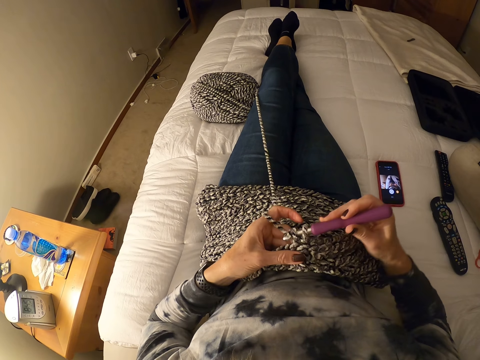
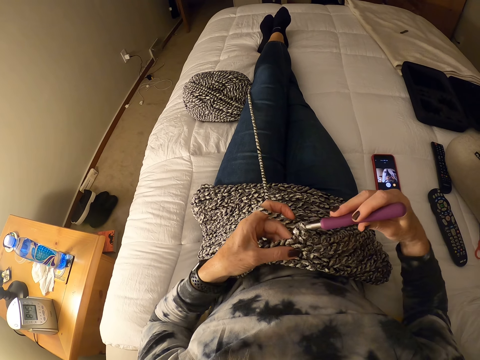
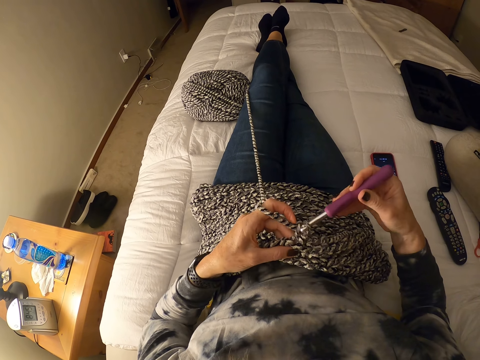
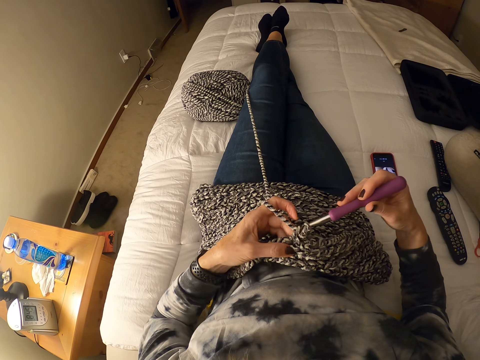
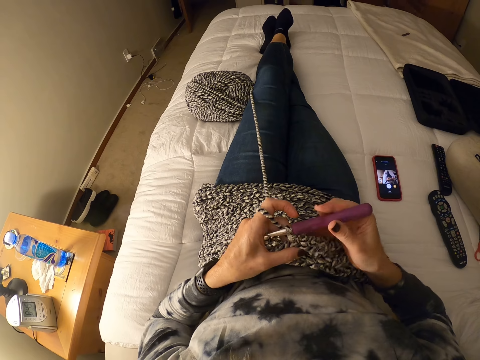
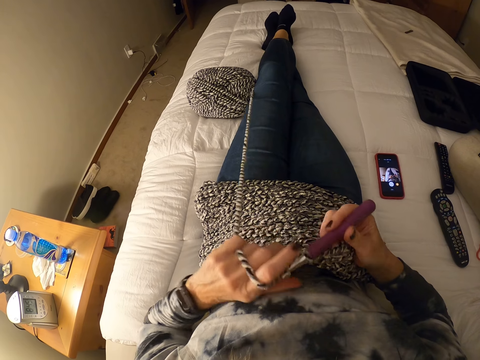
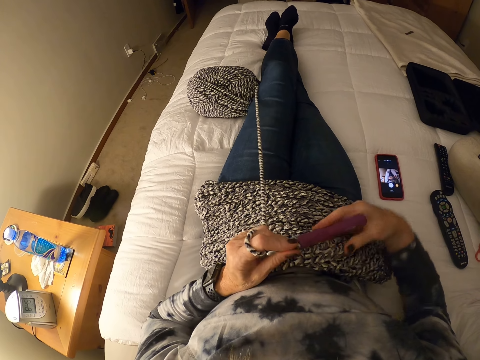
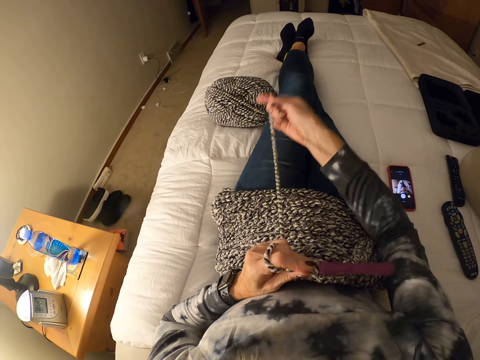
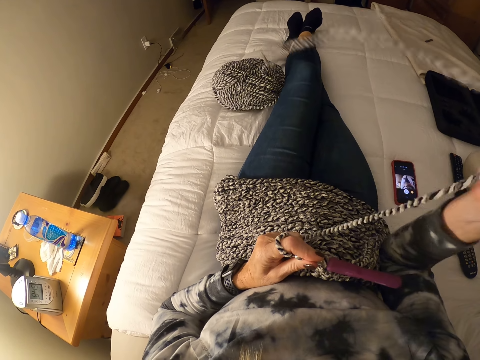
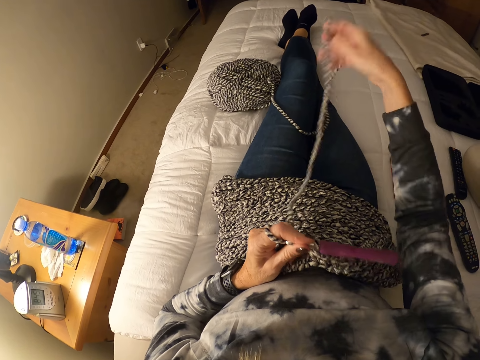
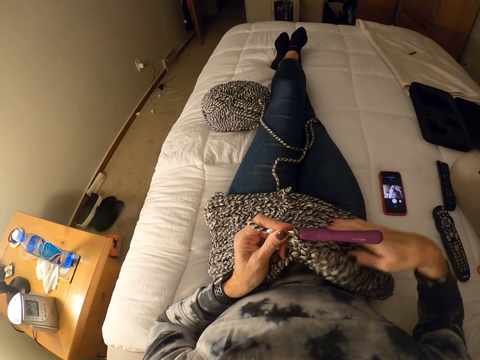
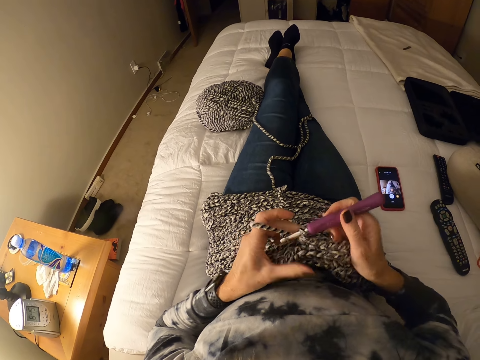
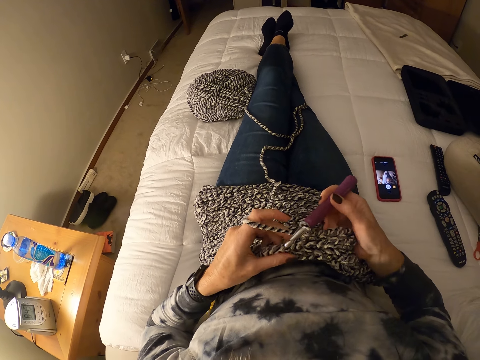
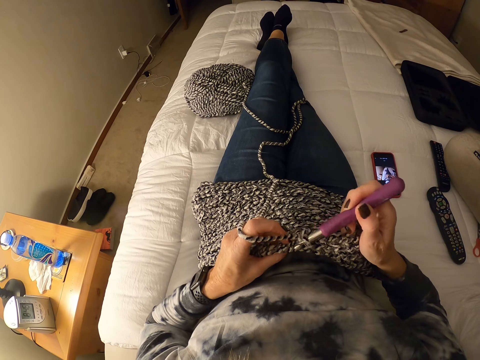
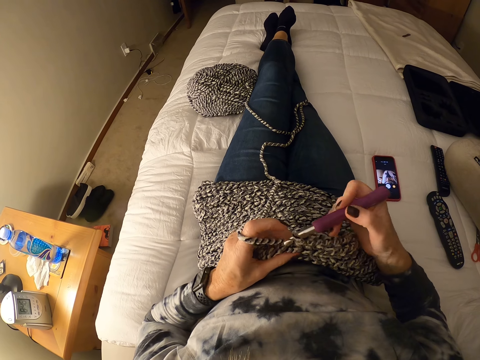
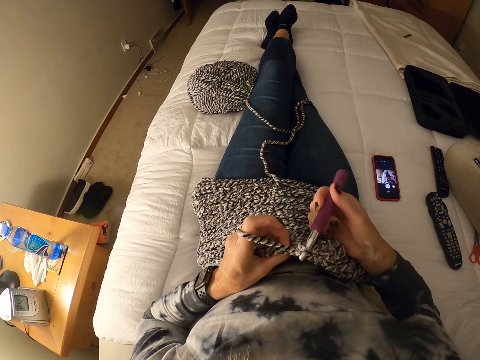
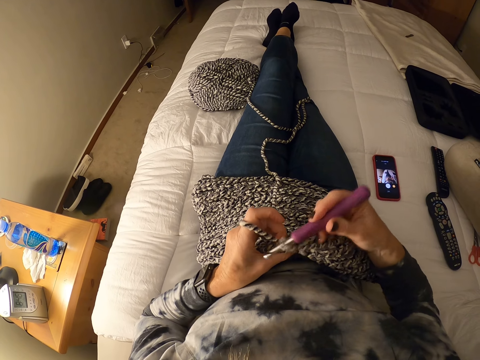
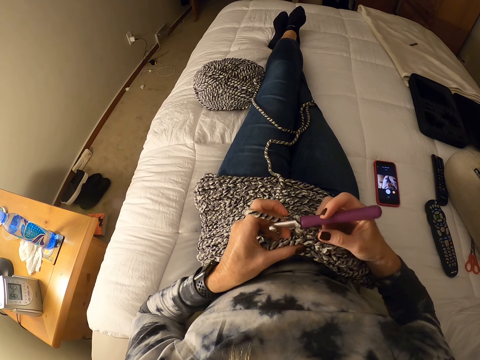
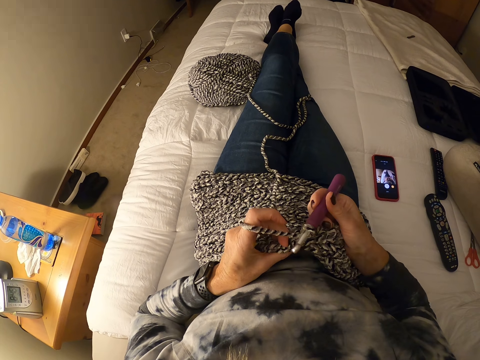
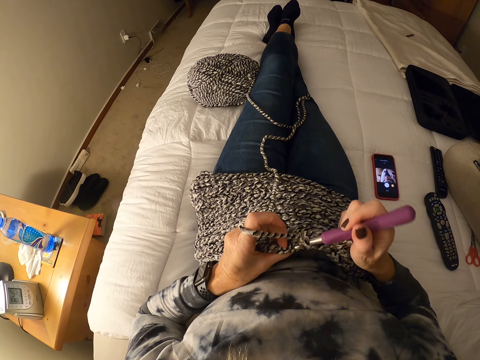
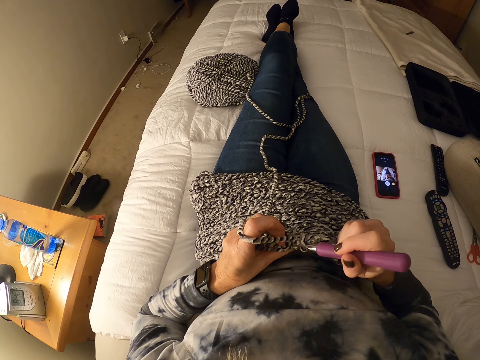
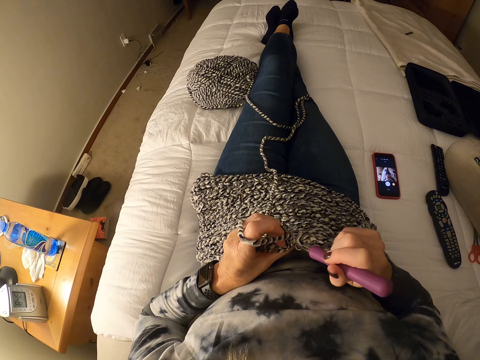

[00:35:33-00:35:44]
The camera wearer pulls out the yarn with her hand. She crochets with the yarn and a crochet hook.

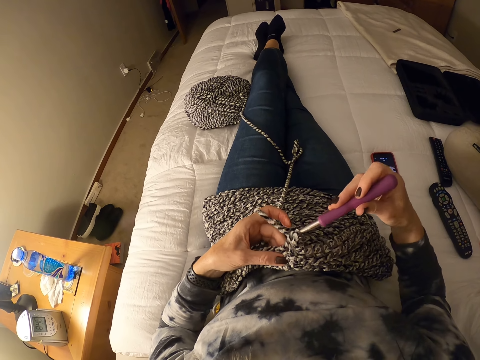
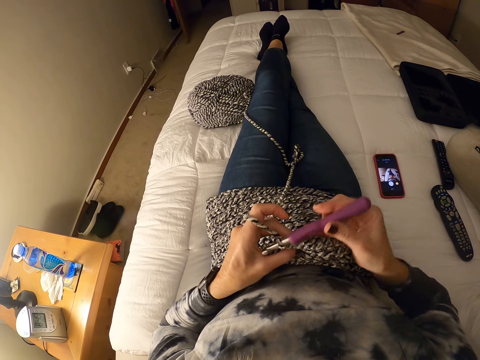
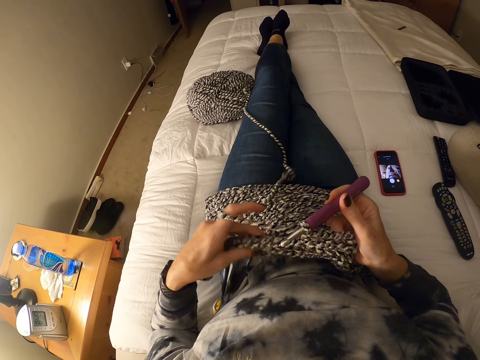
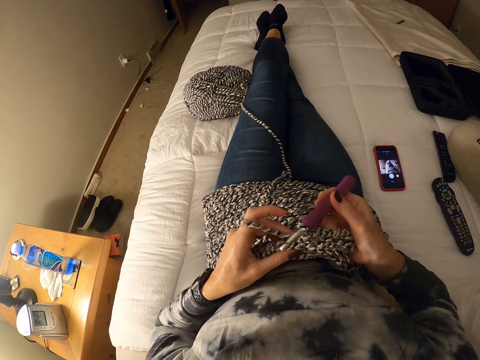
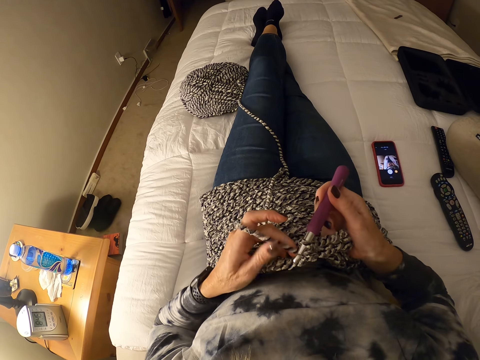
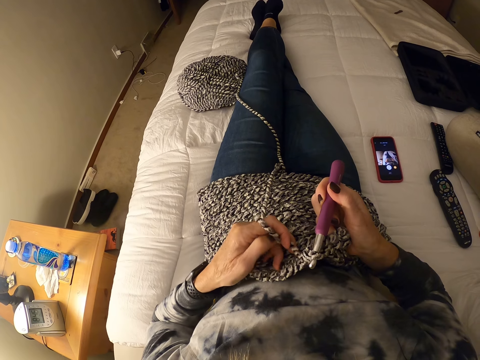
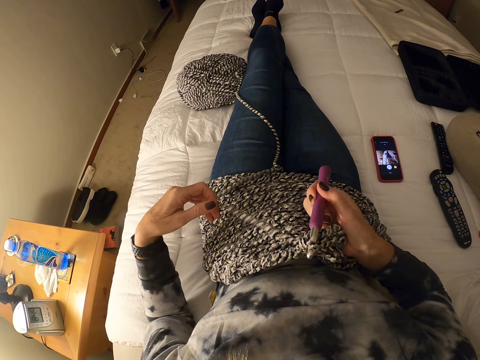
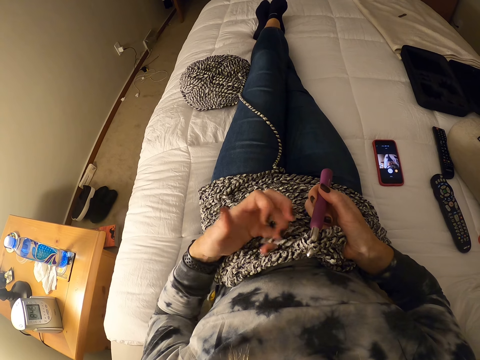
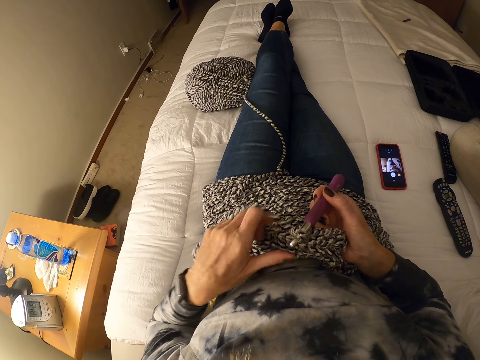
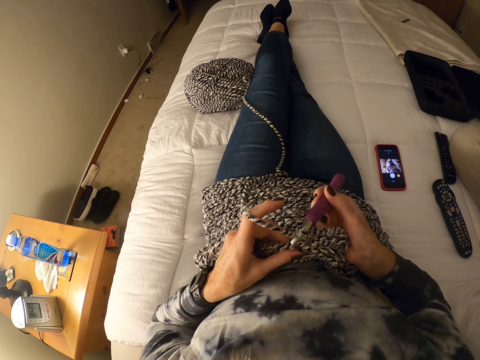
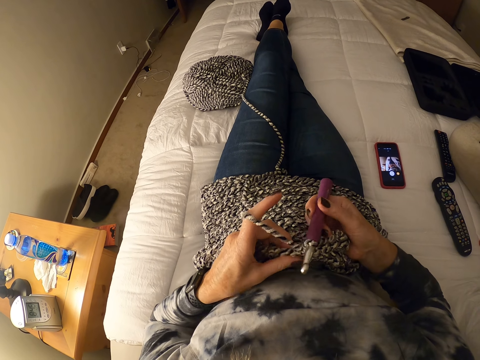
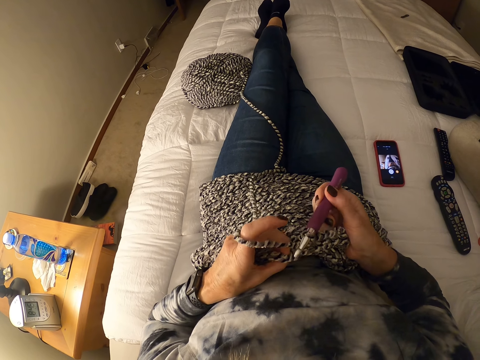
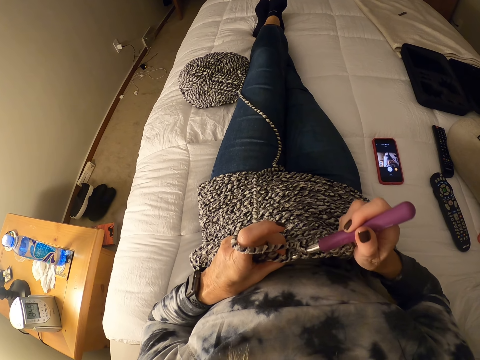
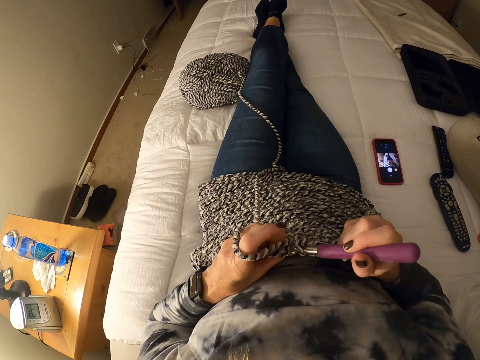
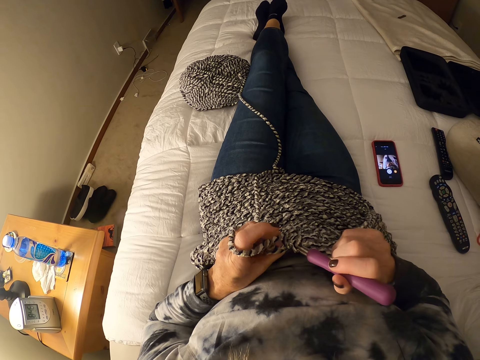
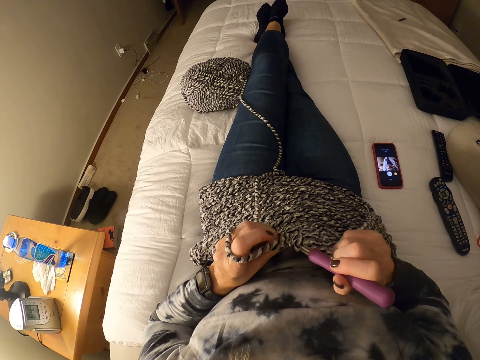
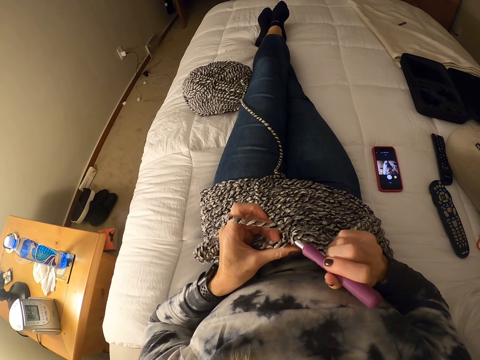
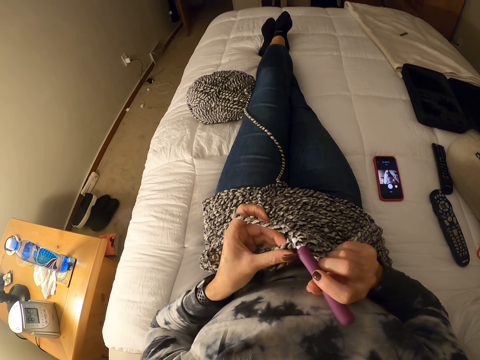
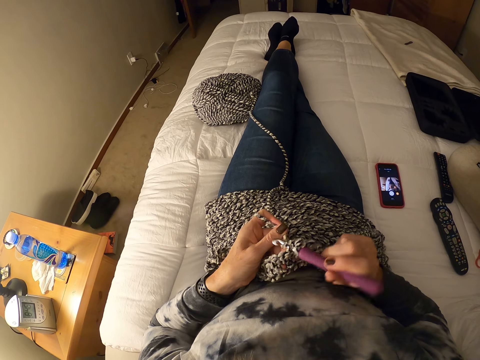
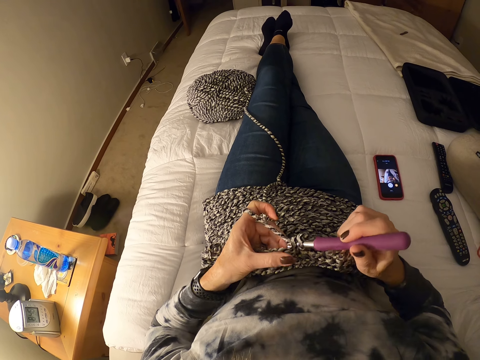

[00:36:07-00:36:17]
The camera wearer pulls the thread. They roll the thread on a finger. They knit the fabric.

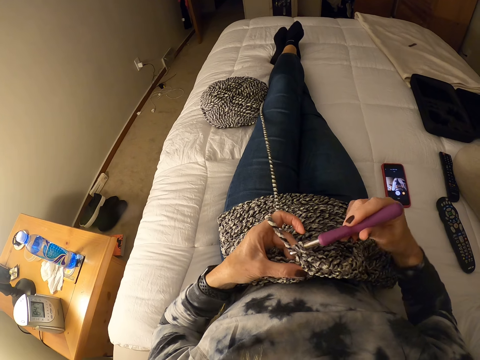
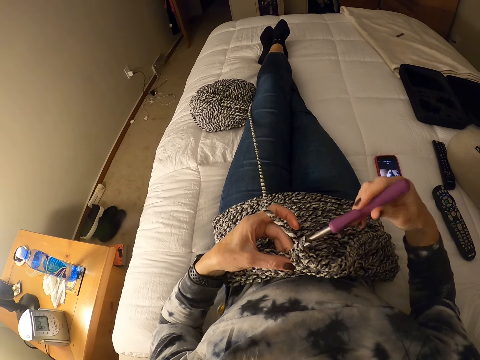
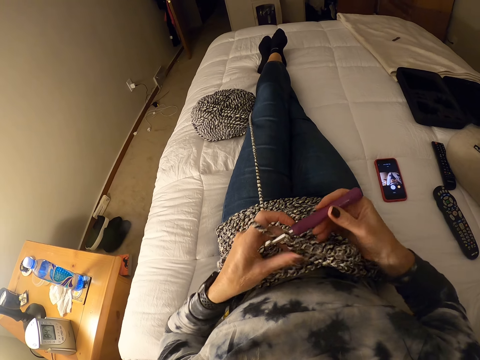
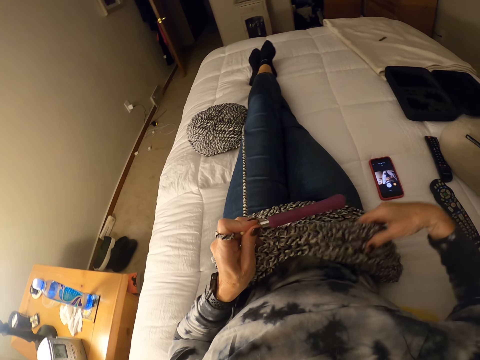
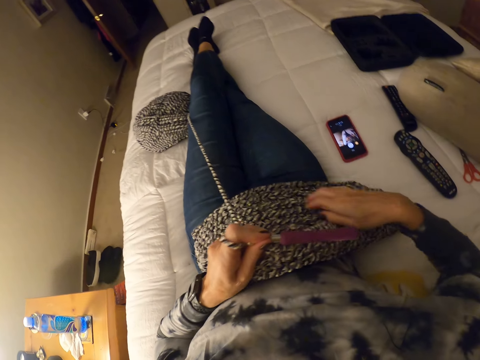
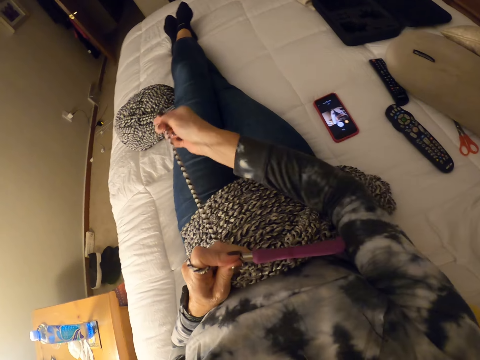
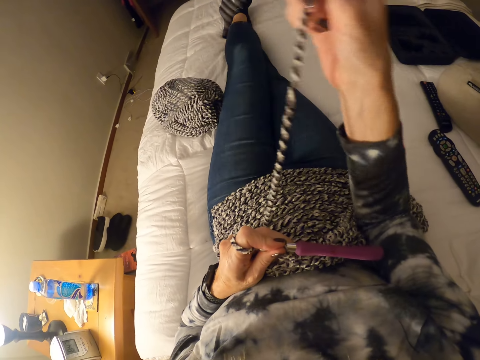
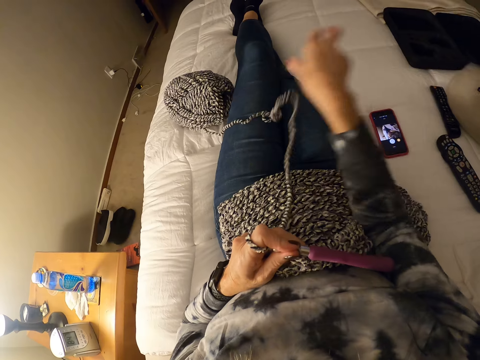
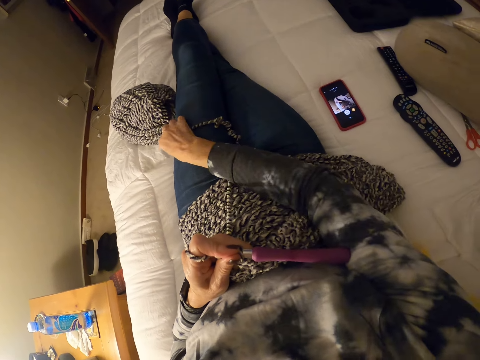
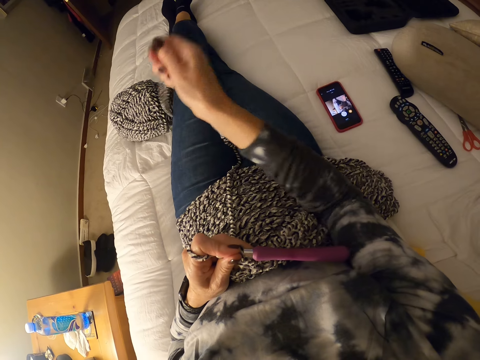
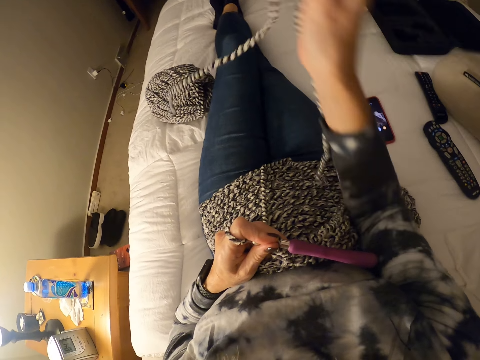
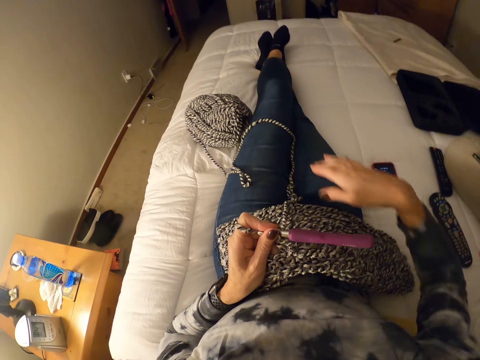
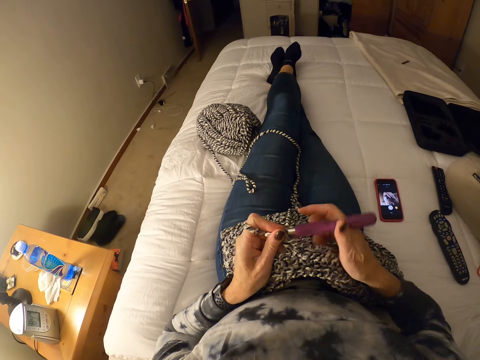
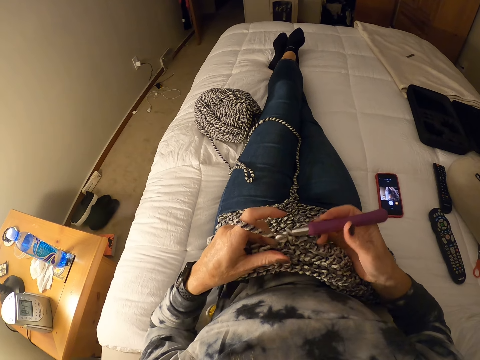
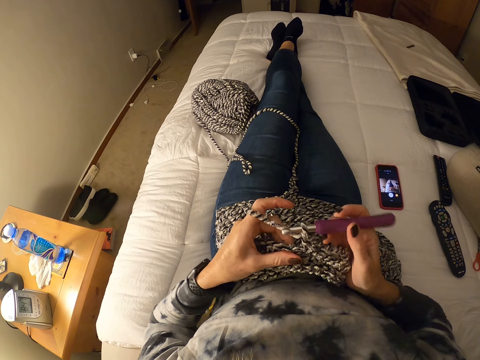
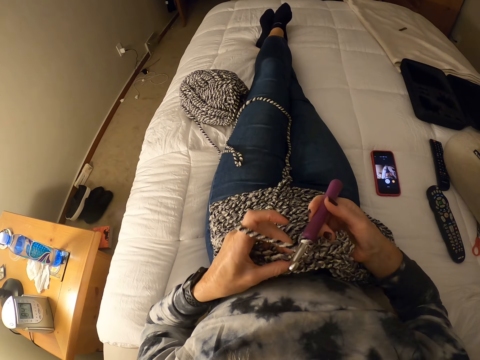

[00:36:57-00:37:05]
The camera wearer moves the crochet hook to her left hand. She pulls the fabric. She pulls the yarn out of a ball of yarn. She holds the crochet hook with her right hand. She crochets.
